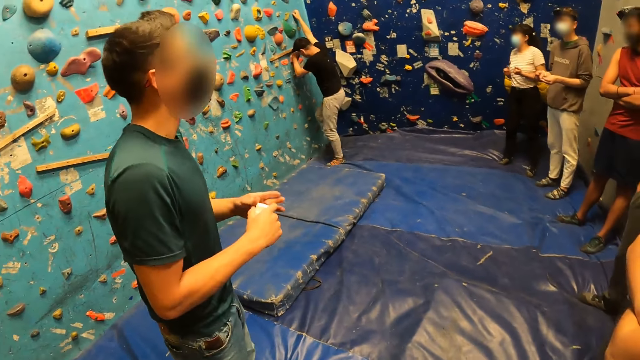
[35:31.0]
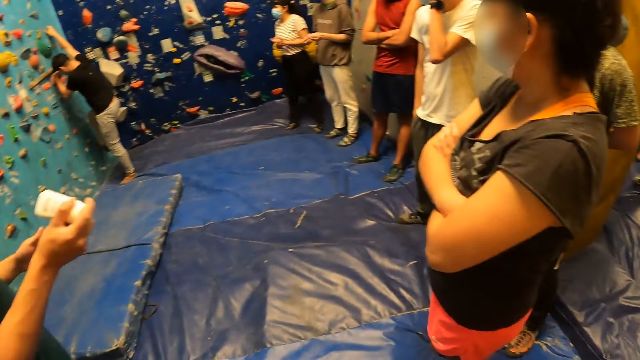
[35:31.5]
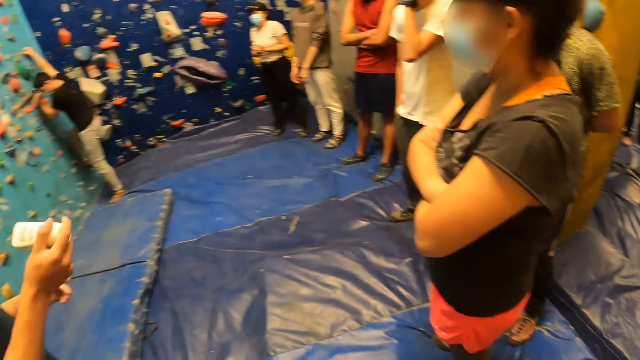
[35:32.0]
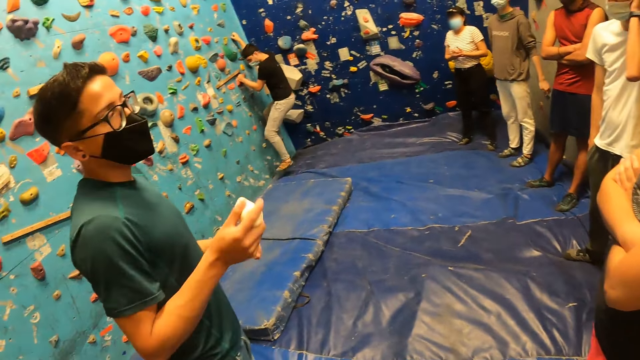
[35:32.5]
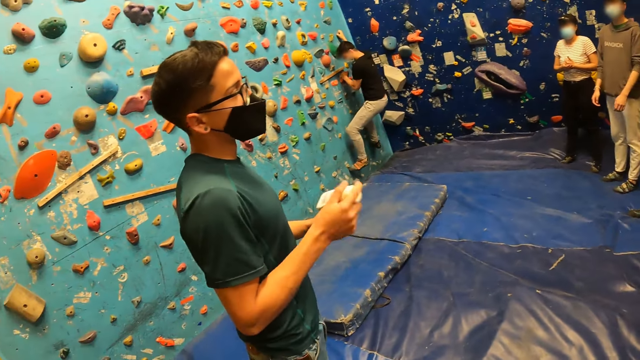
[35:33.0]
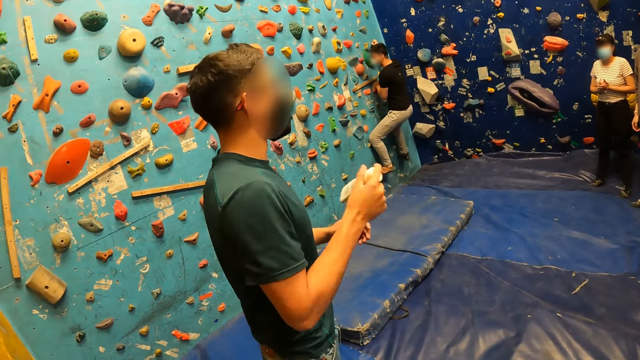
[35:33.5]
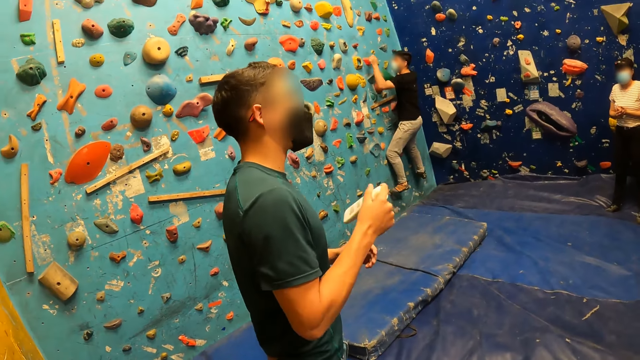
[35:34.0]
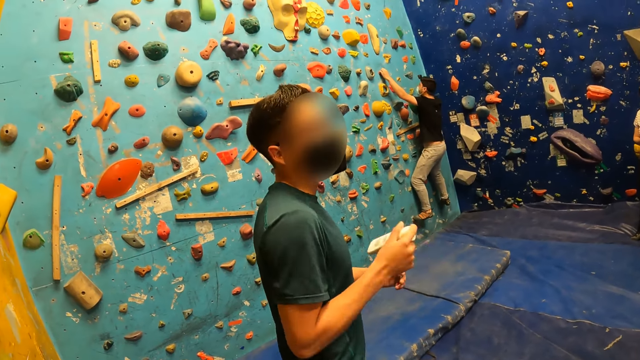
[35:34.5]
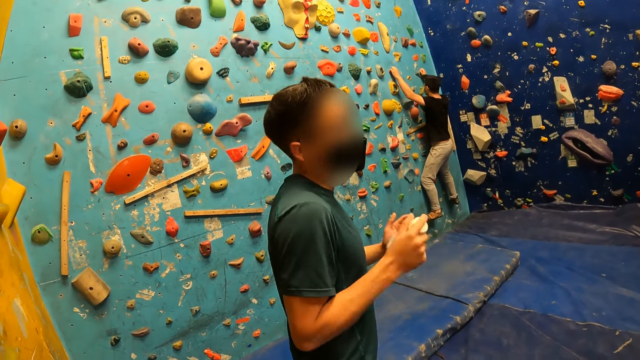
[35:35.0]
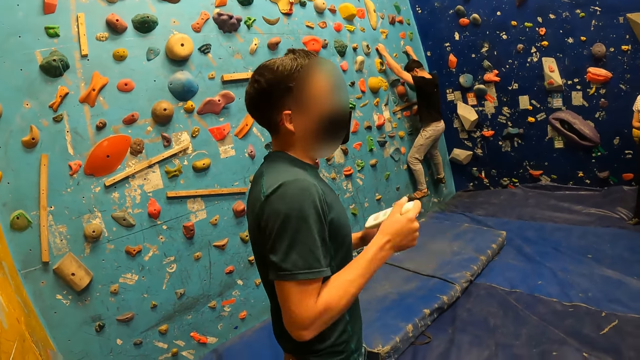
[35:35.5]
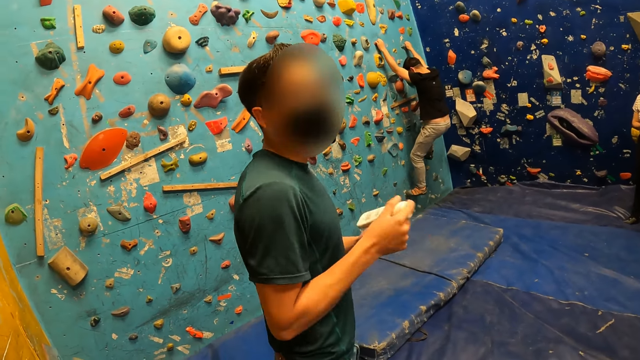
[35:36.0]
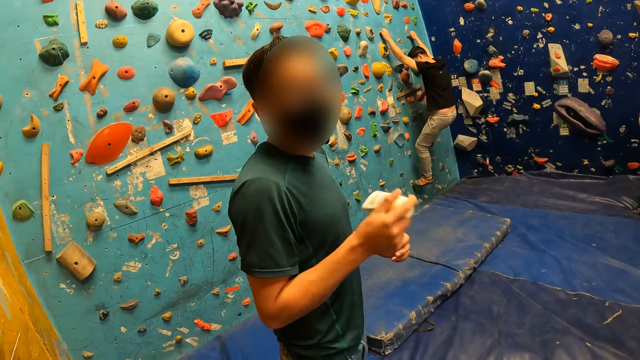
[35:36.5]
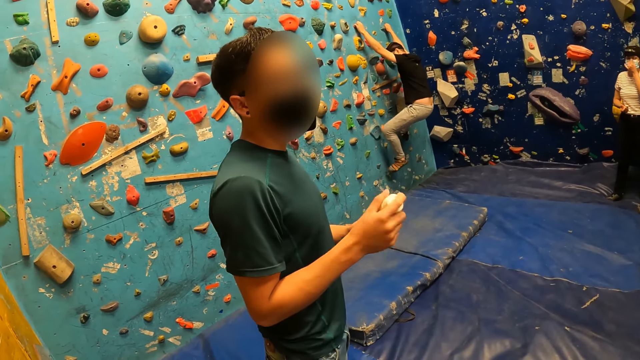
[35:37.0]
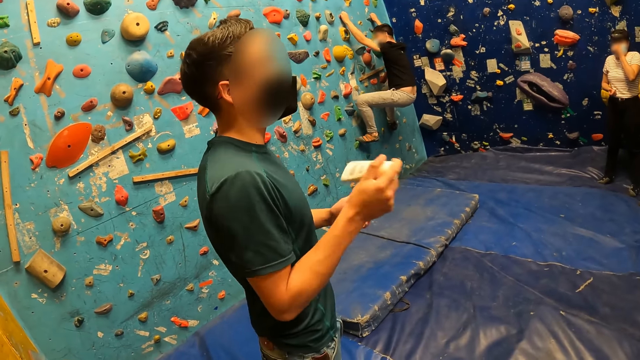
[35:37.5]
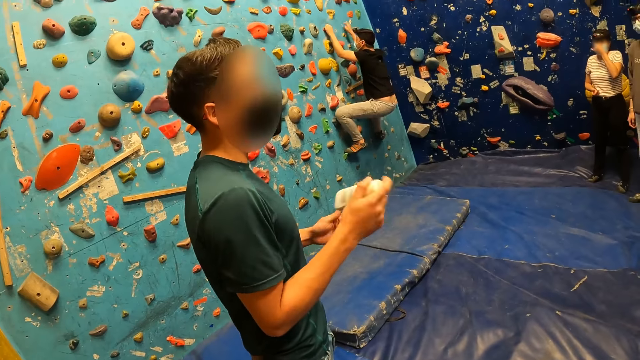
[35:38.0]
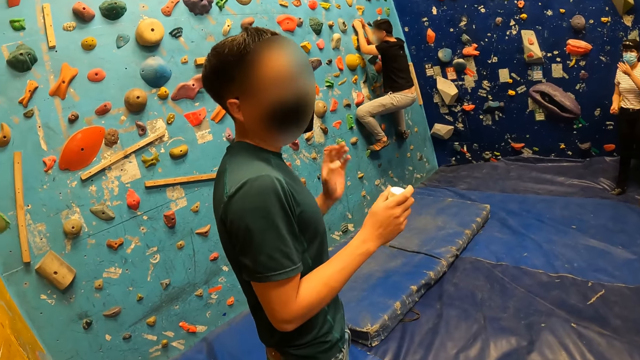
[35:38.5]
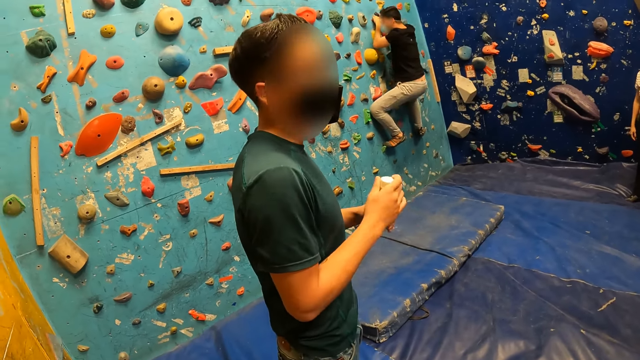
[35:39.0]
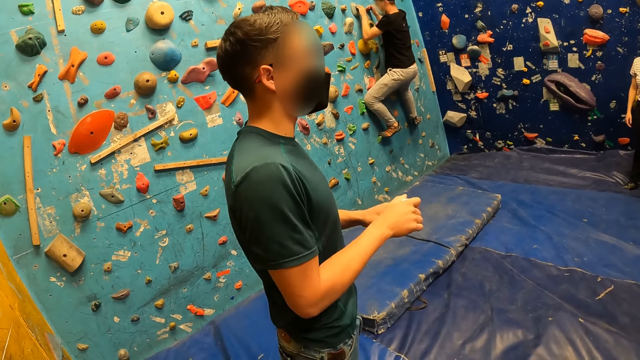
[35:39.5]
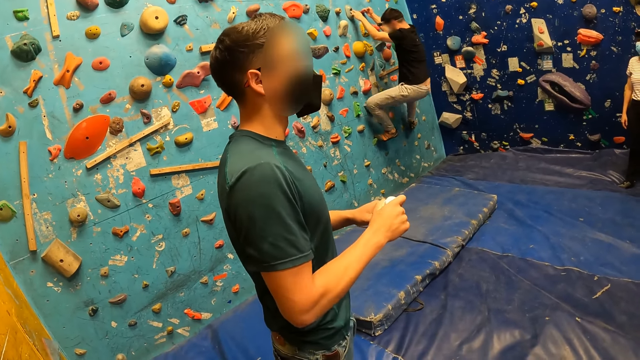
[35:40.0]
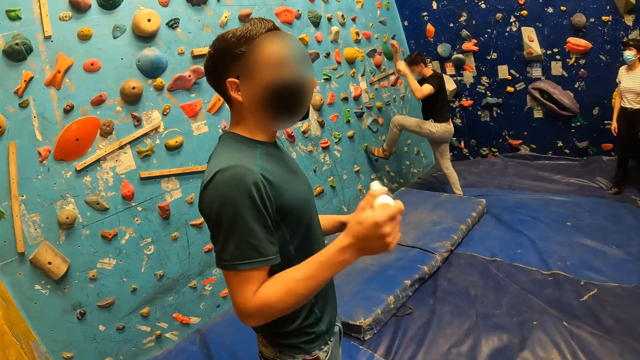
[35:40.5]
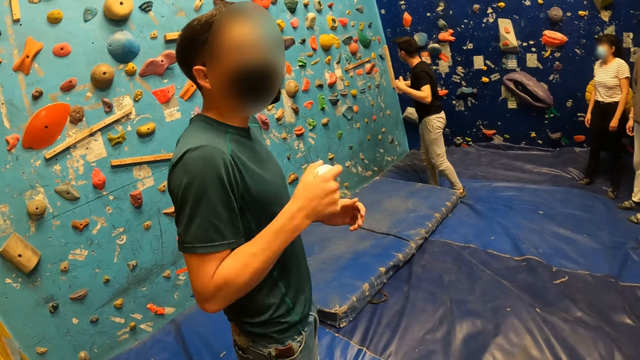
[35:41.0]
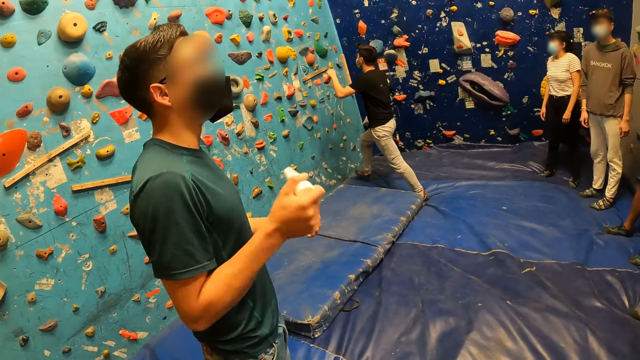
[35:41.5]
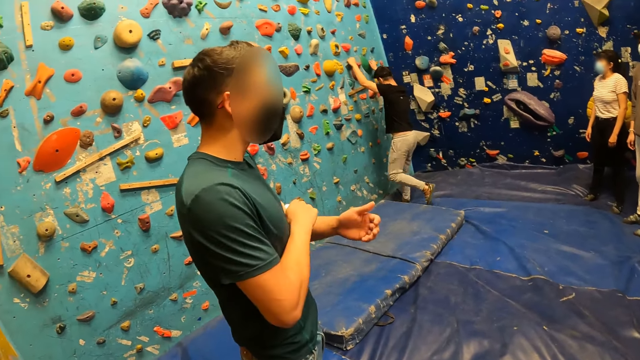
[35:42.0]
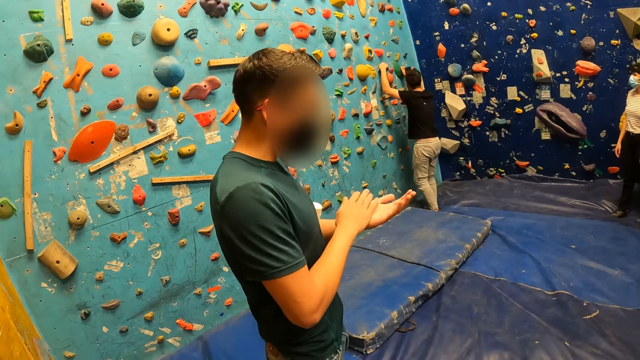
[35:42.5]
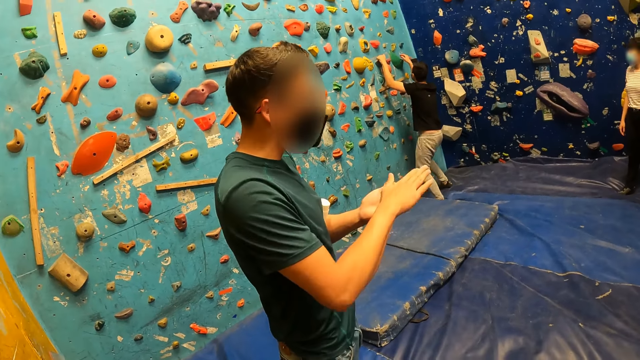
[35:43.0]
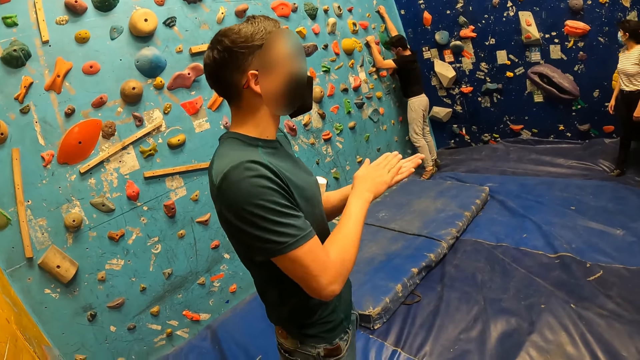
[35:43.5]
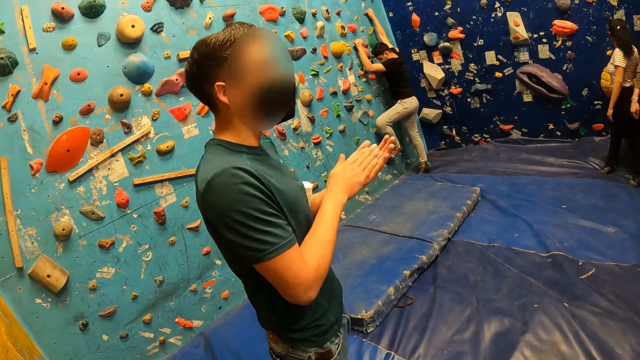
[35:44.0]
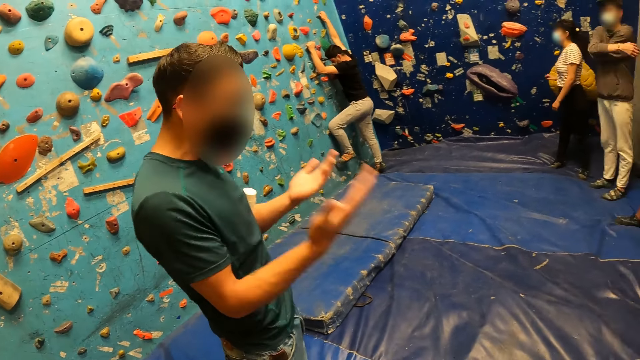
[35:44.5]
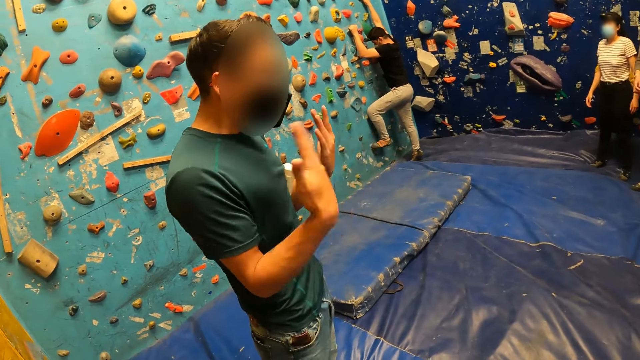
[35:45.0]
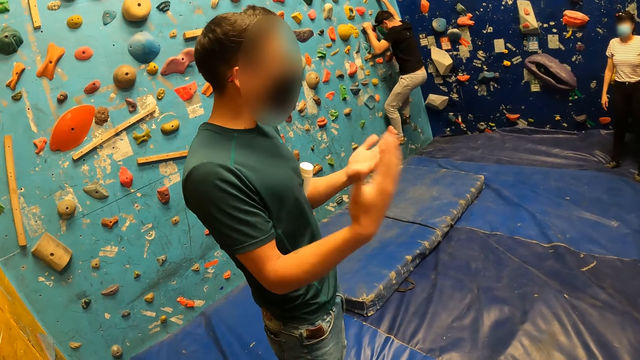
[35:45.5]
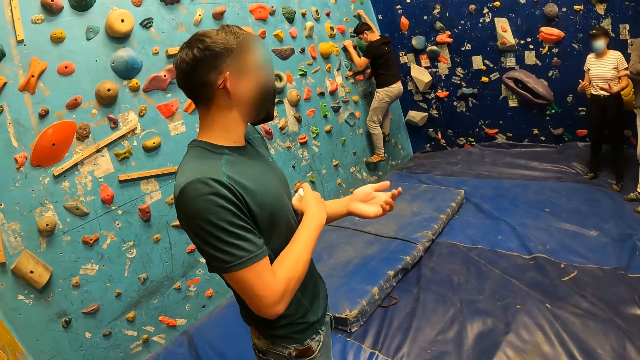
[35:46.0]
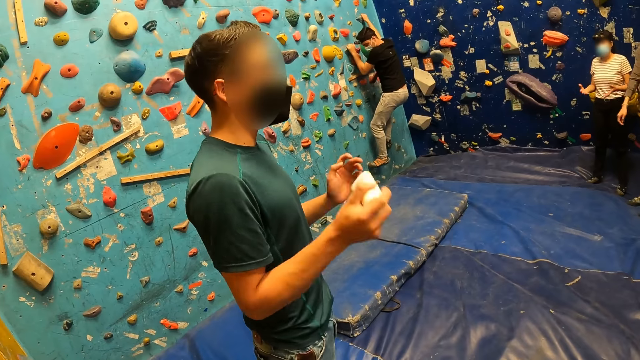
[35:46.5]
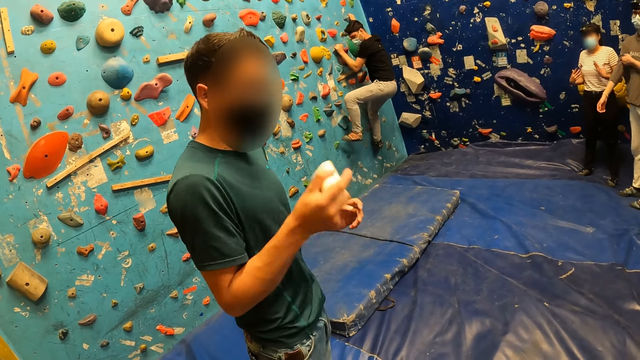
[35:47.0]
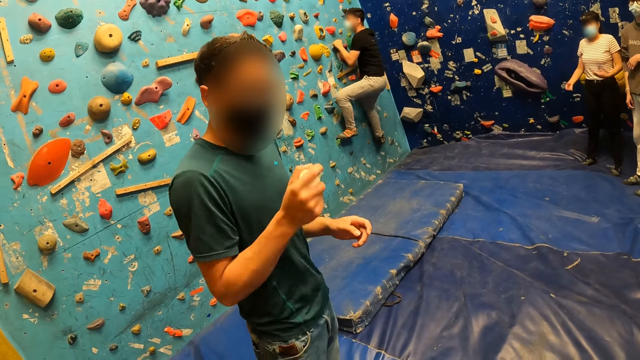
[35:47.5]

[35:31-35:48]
The trainer shakes the tube with his right hand. A man climbs up the wall. The trainer holds the tube with both hands and shakes the tube with his right hand. The man climbs up the wall again. The trainer puts the tube under his left arm, rubs his palms together, takes the tube from his left arm with his right hand, and shakes the tube with his right hand.

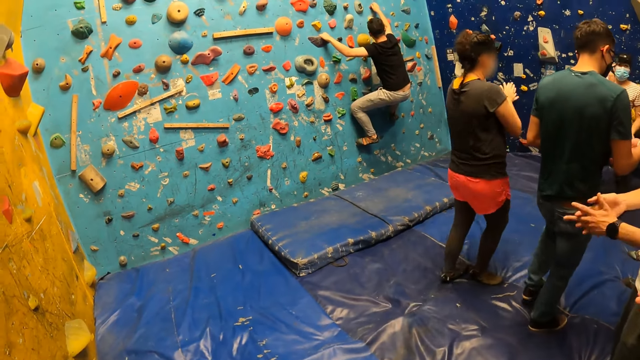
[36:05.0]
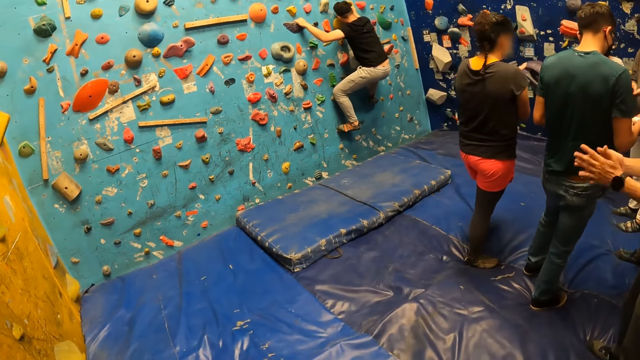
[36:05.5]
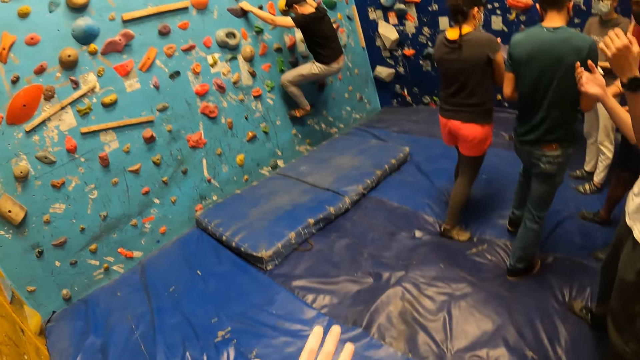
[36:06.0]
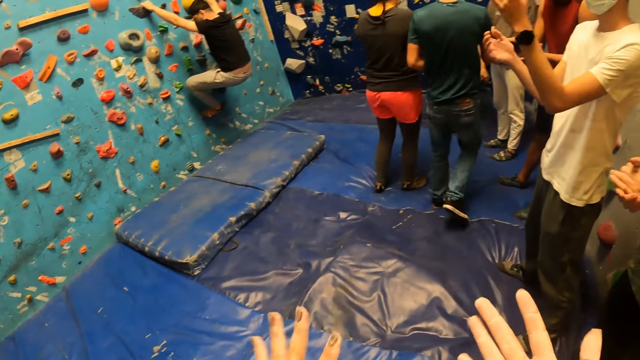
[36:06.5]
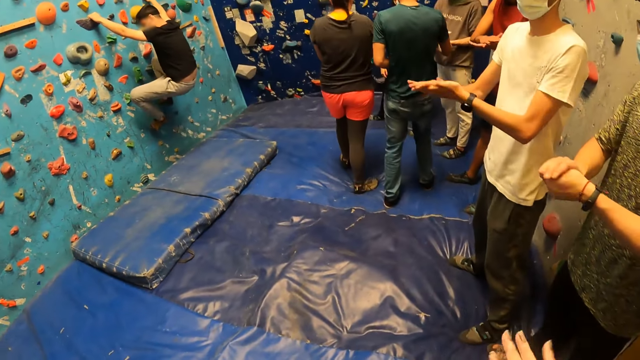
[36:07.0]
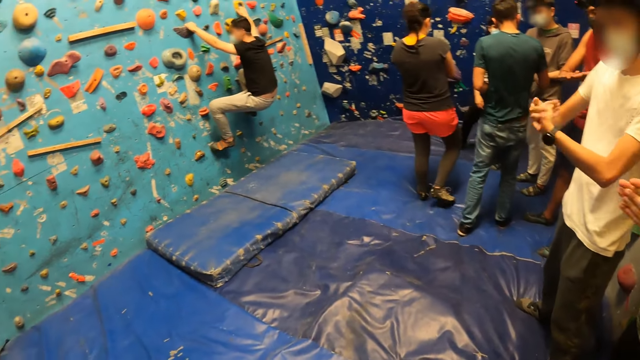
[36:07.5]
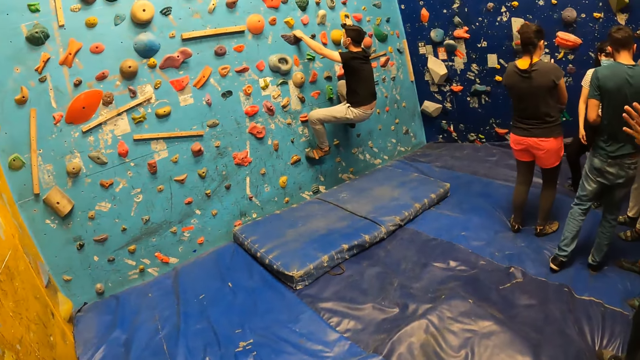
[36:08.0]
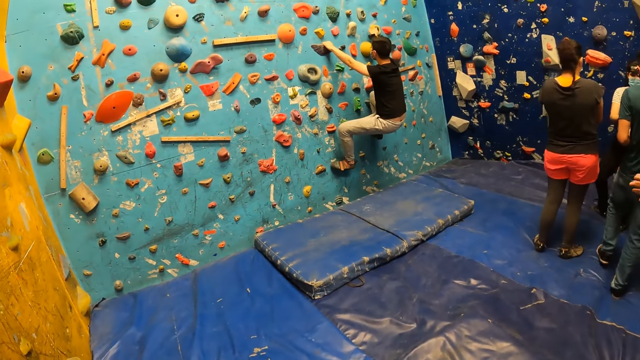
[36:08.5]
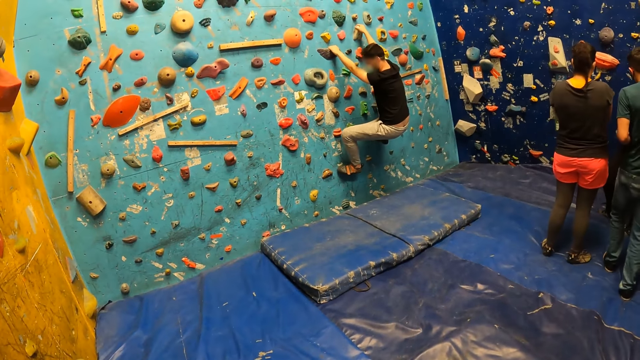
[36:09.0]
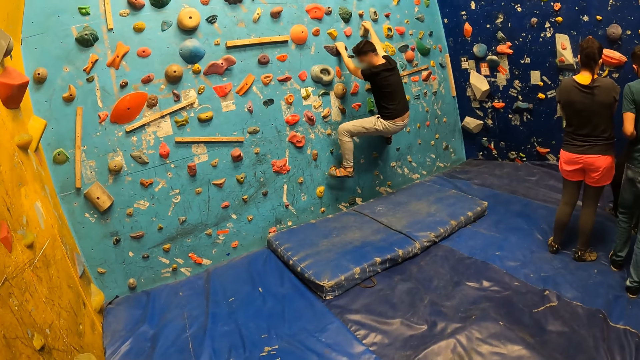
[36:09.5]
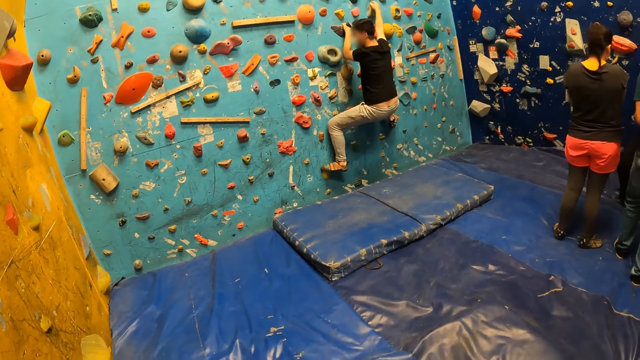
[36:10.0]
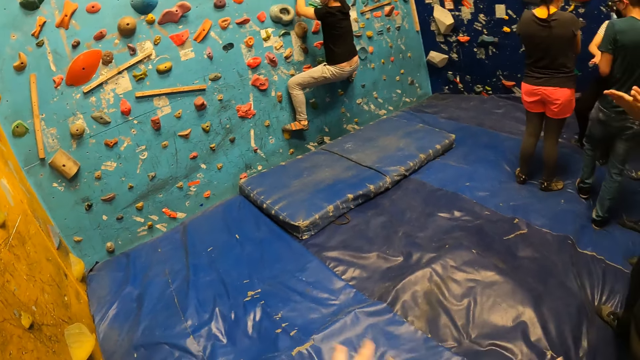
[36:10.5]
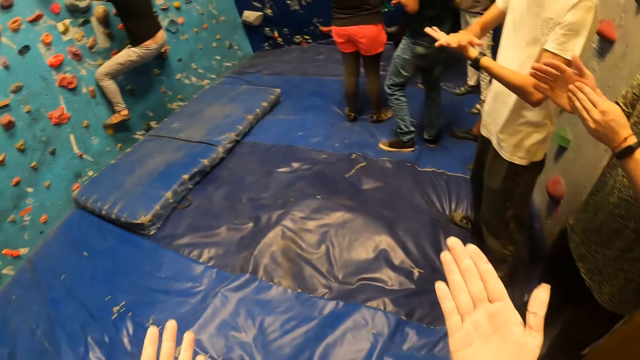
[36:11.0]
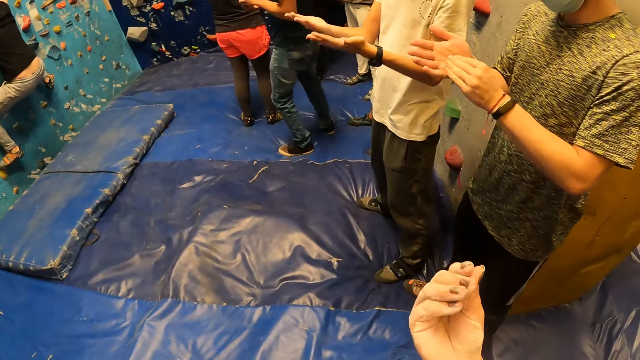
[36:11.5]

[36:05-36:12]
A man rubs his hands. Another man climbs up the wall.
